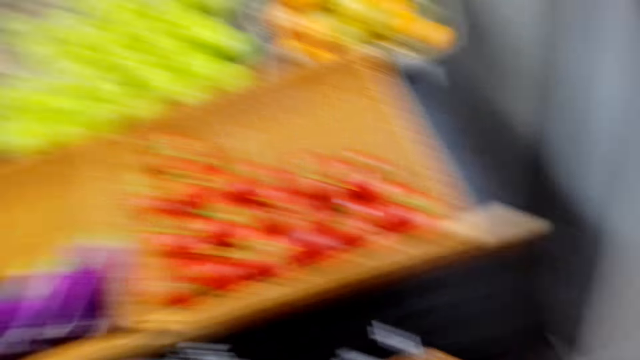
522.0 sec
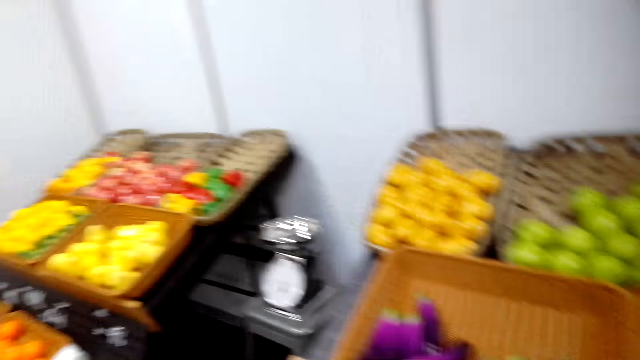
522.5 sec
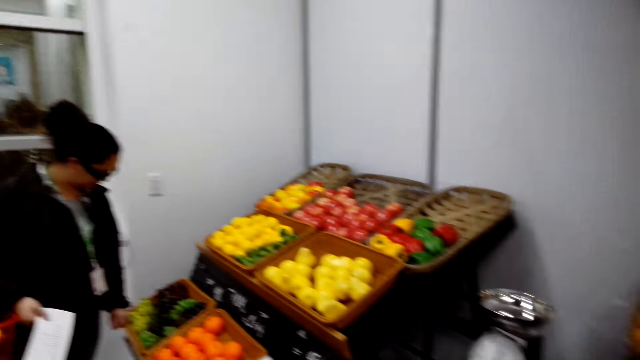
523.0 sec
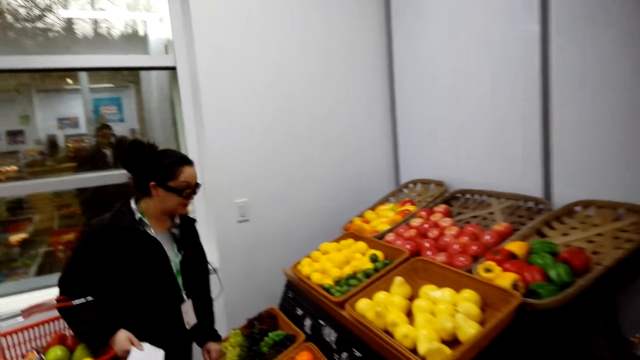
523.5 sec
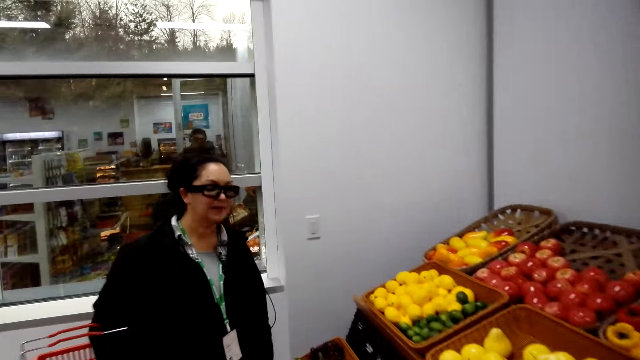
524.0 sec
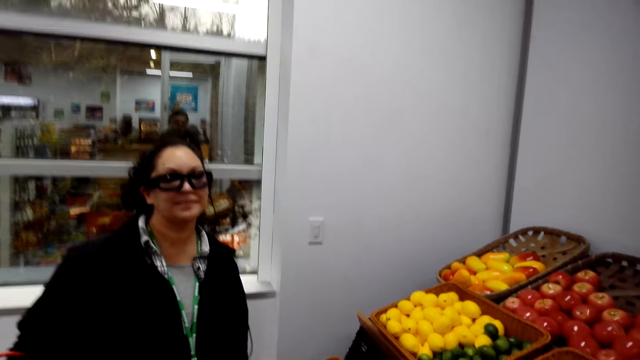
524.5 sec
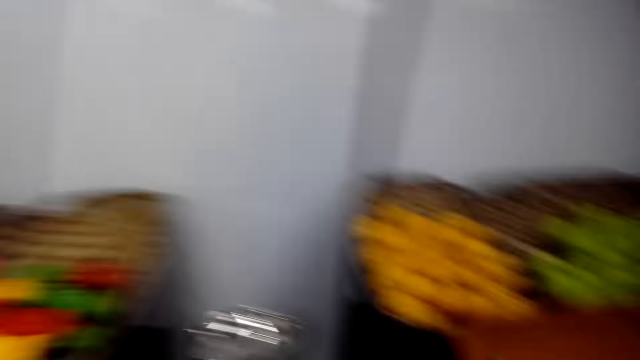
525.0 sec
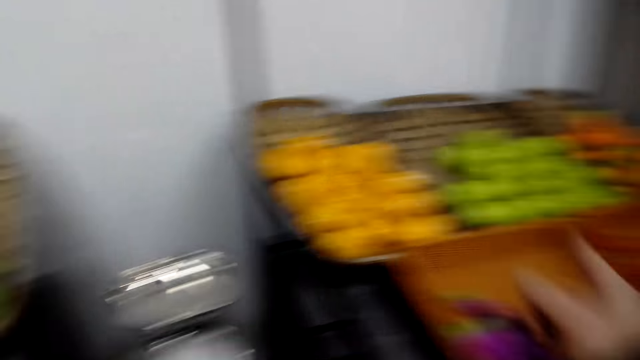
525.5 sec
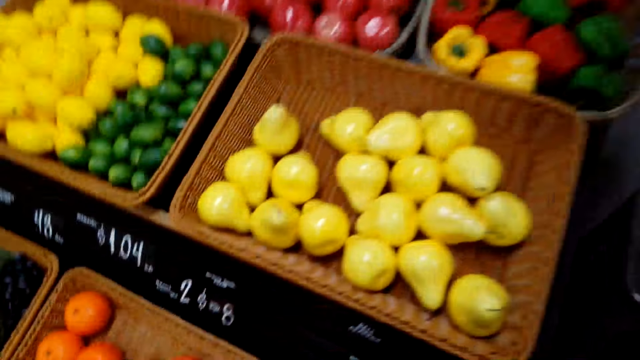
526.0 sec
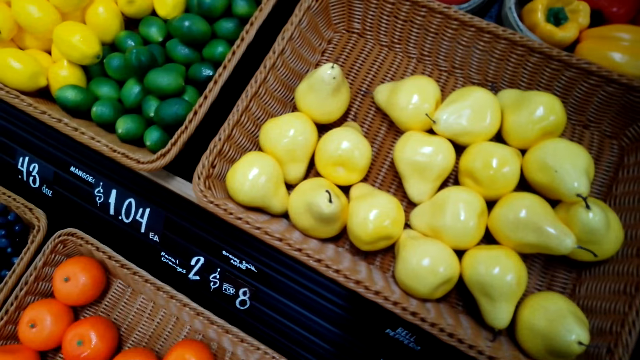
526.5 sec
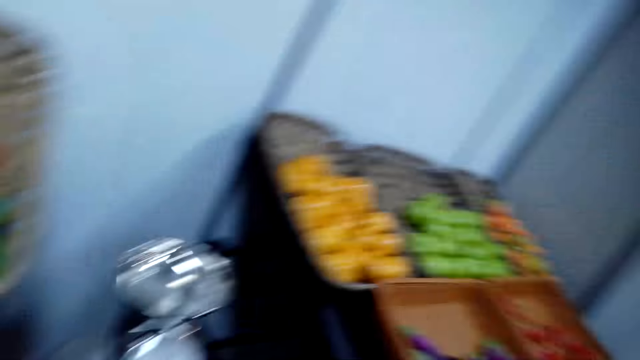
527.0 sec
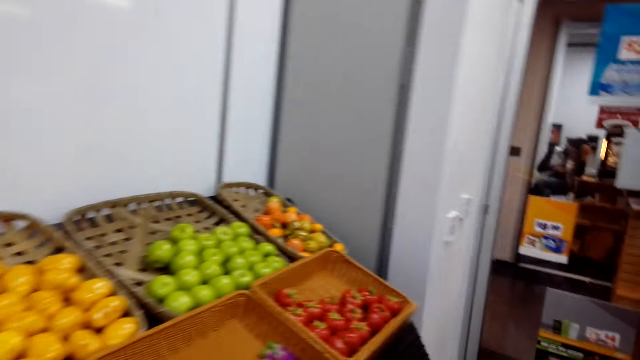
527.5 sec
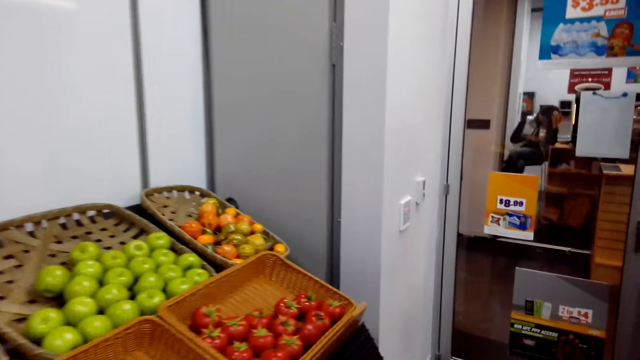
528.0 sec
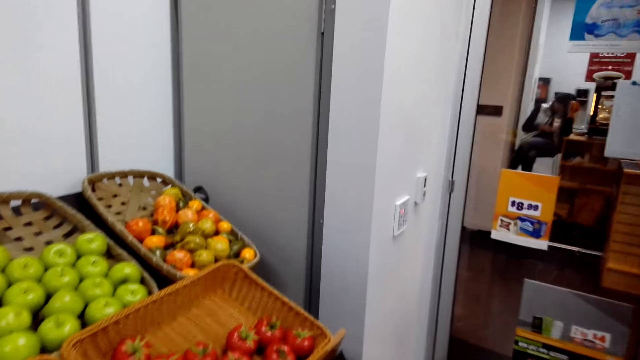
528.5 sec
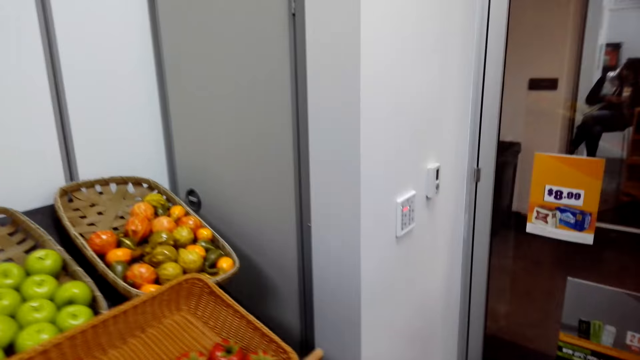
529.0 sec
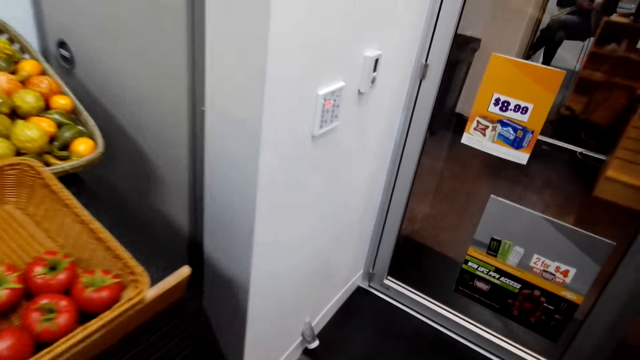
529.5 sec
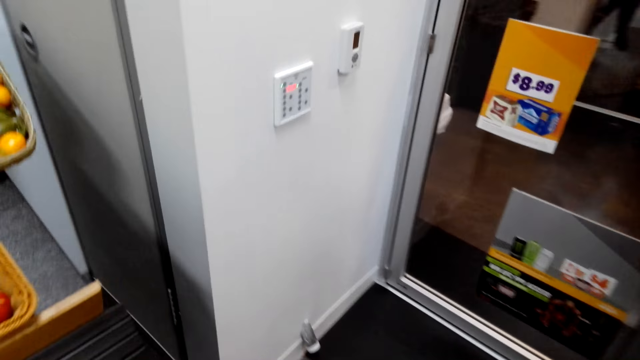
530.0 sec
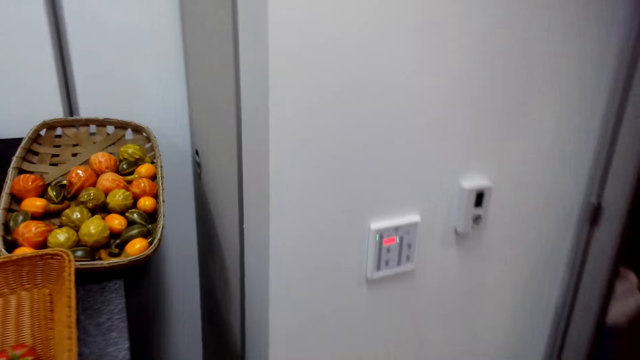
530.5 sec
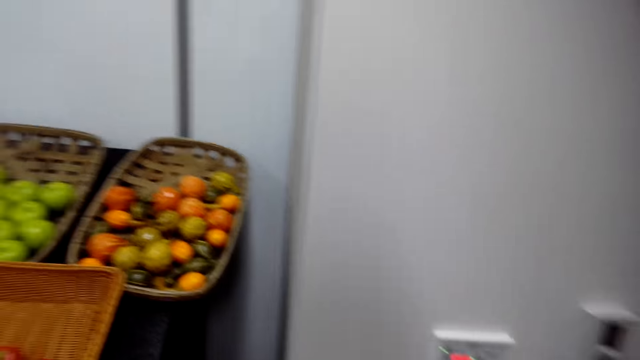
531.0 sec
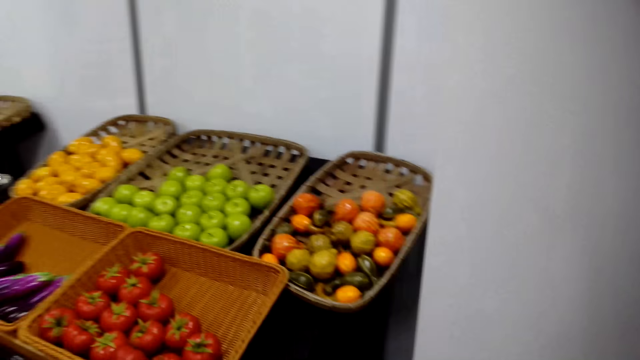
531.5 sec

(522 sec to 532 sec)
The camera wearer places a bag of capsicum in the shopping basket. They look around. They point around. They look around. They walk around.

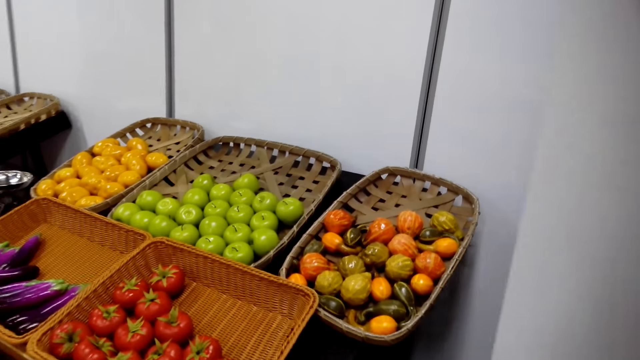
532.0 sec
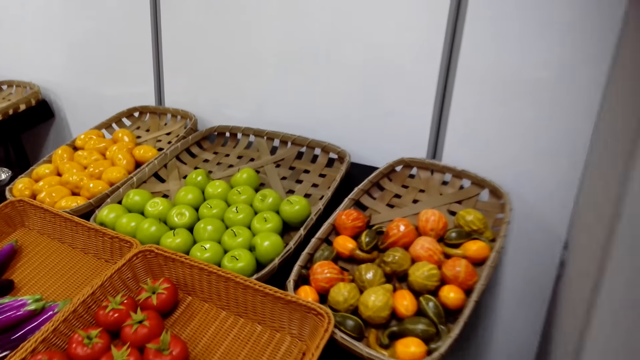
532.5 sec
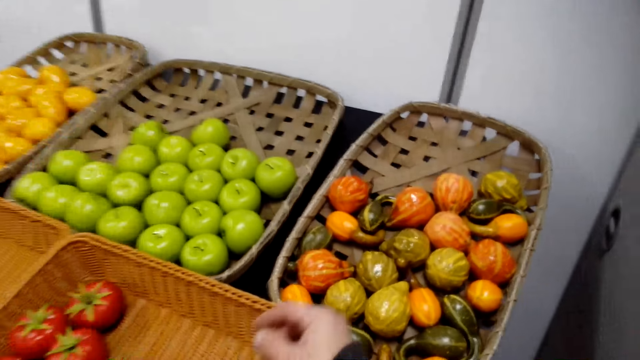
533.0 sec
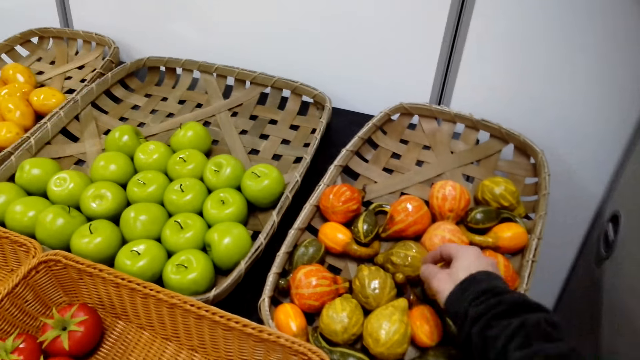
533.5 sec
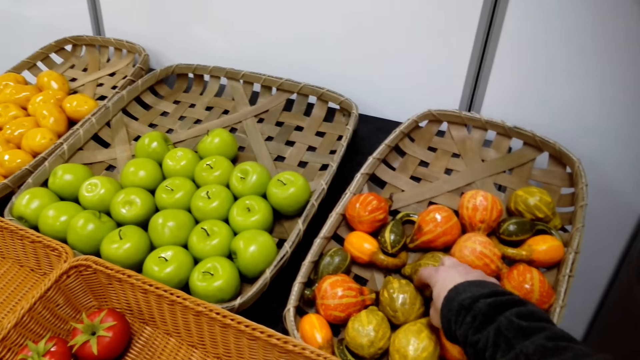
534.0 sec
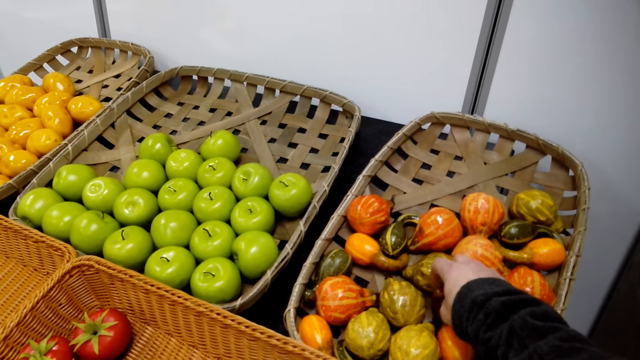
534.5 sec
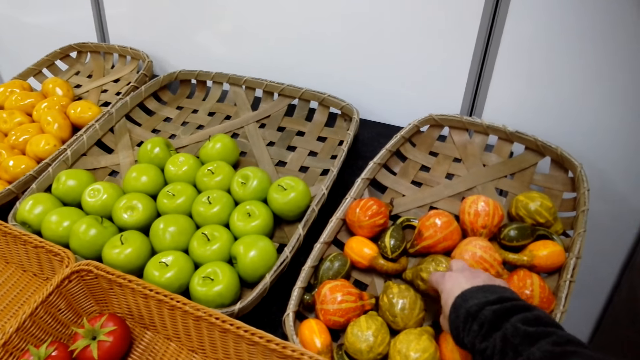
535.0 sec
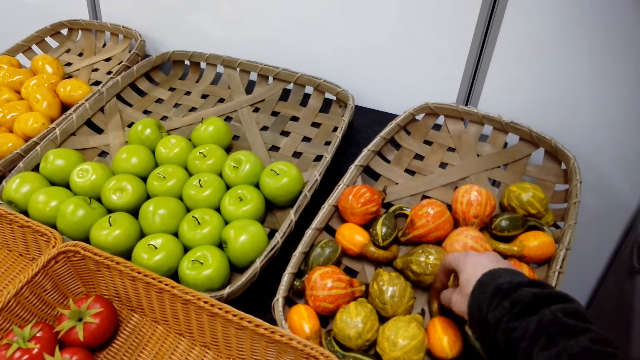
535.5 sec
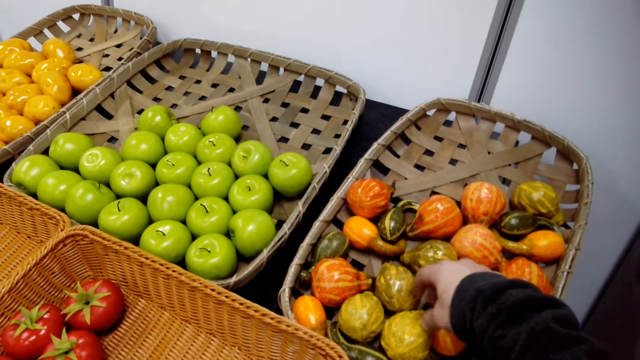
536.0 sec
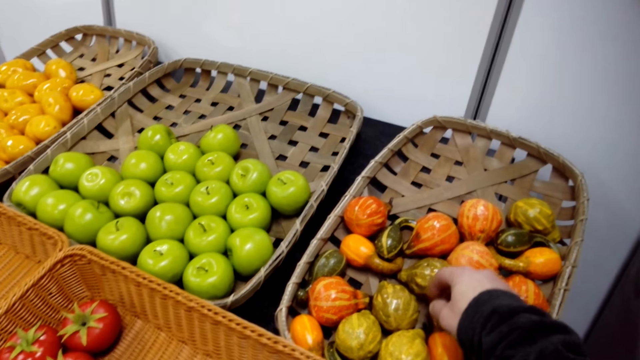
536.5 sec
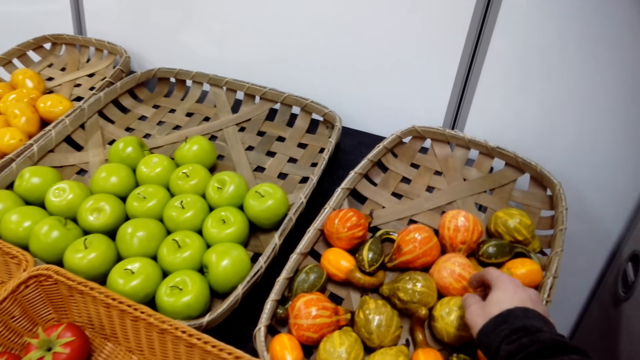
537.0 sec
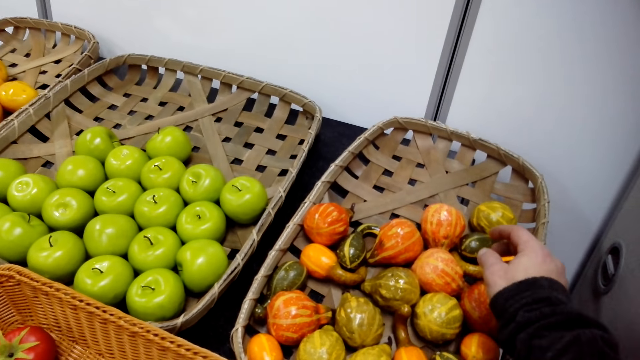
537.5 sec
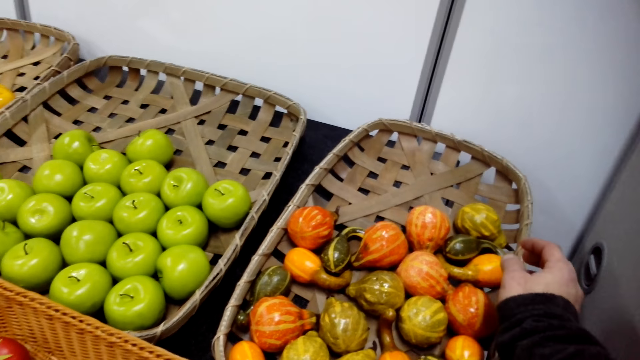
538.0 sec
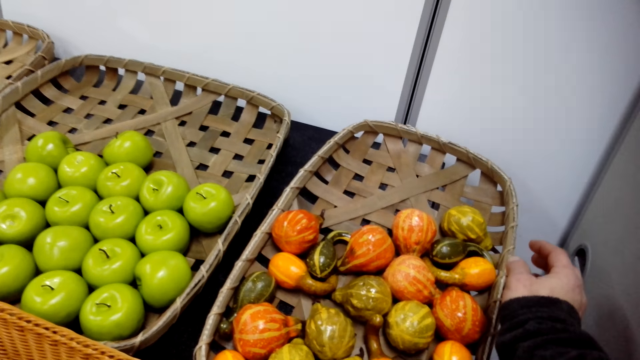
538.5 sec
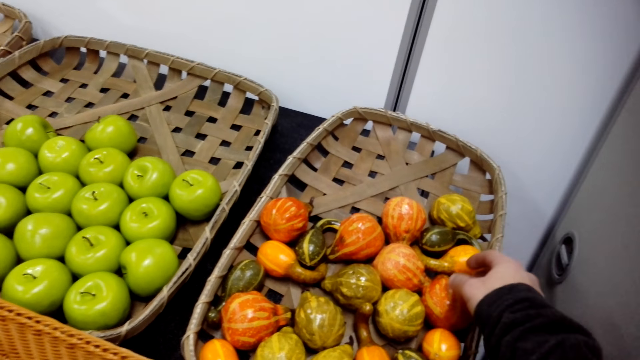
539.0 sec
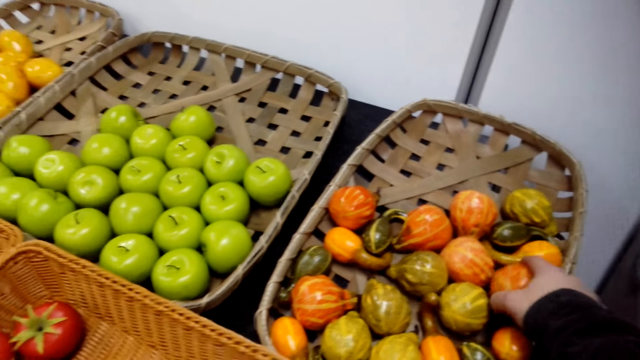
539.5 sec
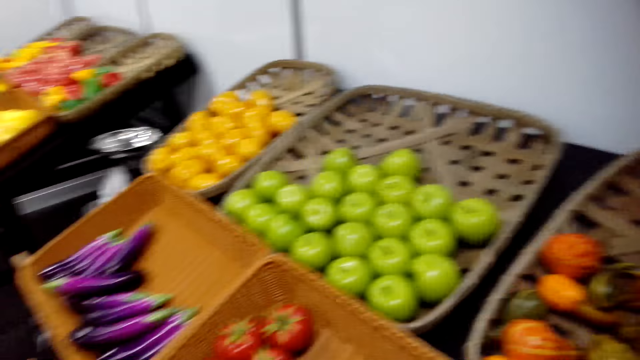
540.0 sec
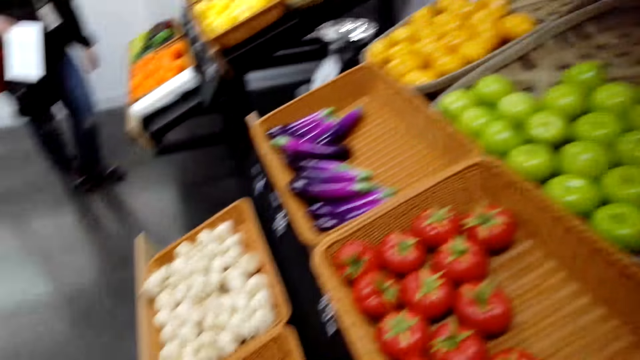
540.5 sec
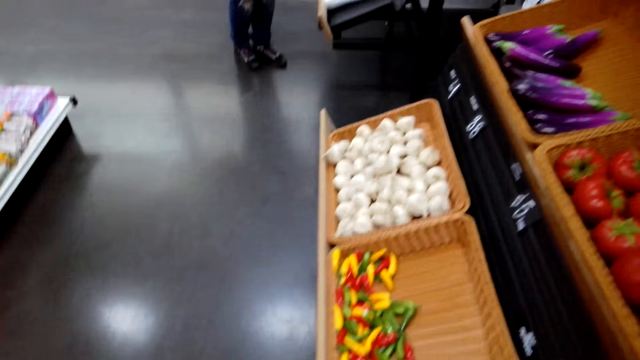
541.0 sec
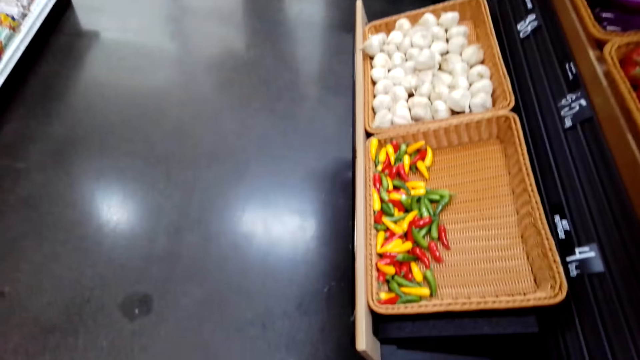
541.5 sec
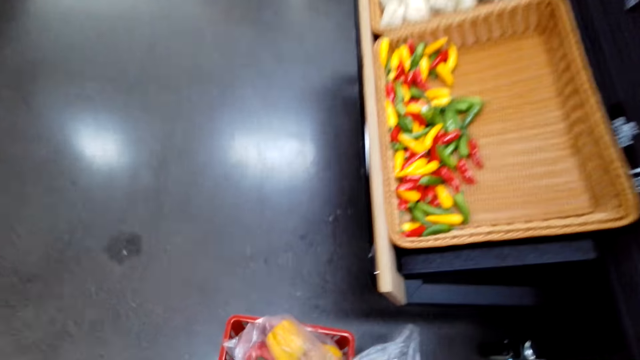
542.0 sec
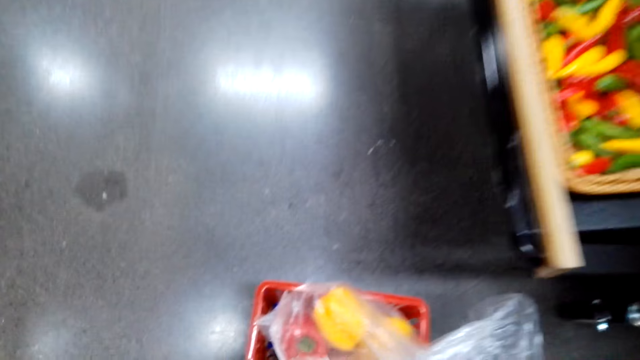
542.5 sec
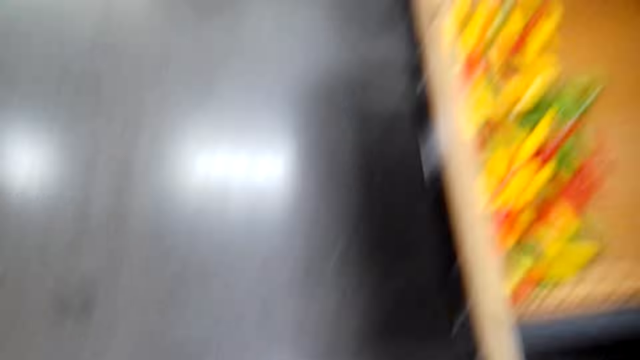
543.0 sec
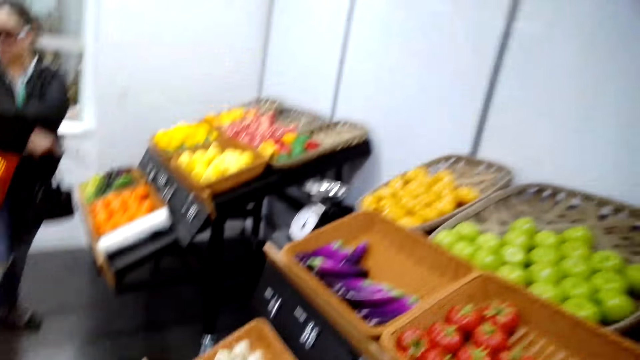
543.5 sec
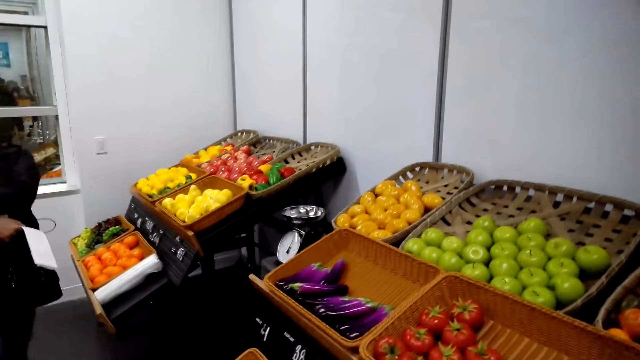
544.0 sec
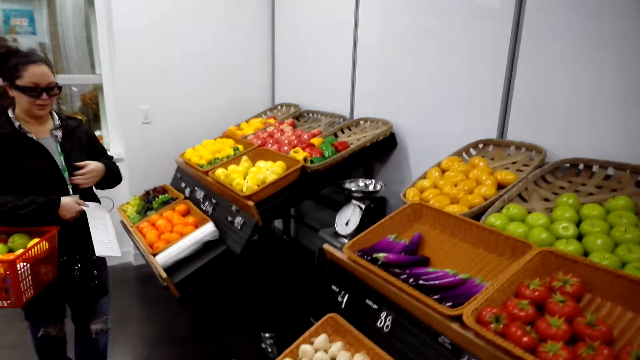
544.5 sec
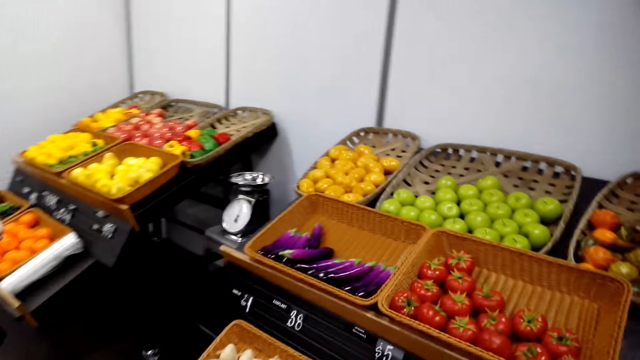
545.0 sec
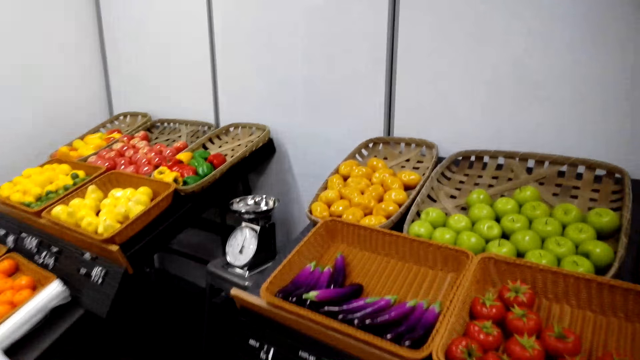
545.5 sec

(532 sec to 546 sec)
The camera wearer picks the vegetables. They look around. They pick something. They place something in the shopping basket. They walk around.
